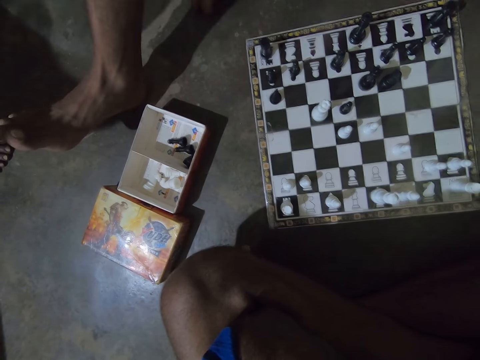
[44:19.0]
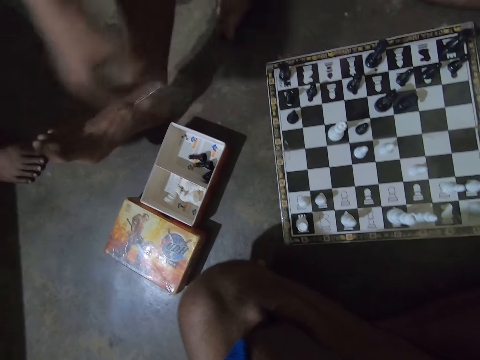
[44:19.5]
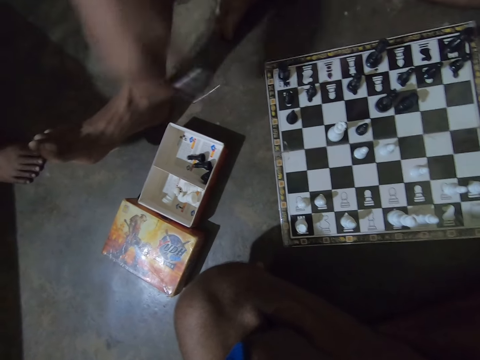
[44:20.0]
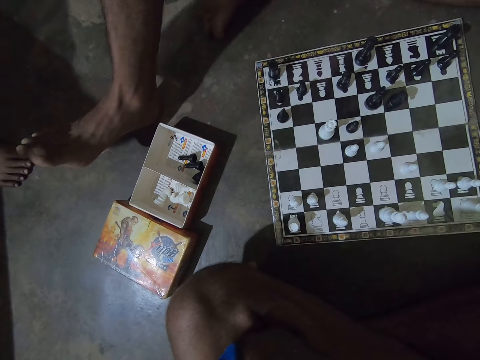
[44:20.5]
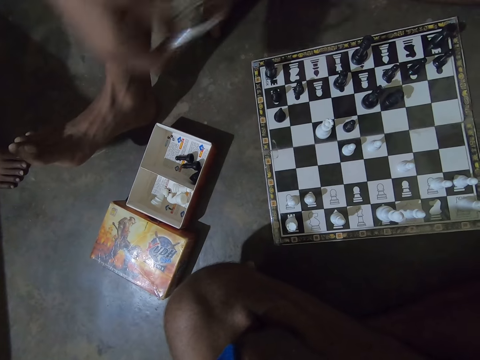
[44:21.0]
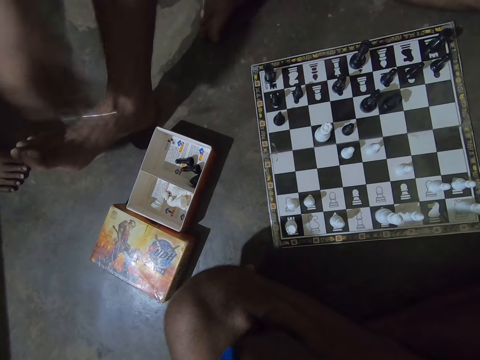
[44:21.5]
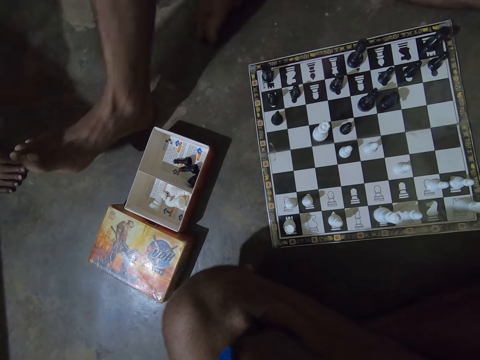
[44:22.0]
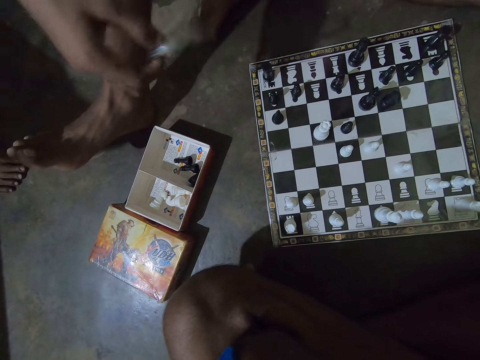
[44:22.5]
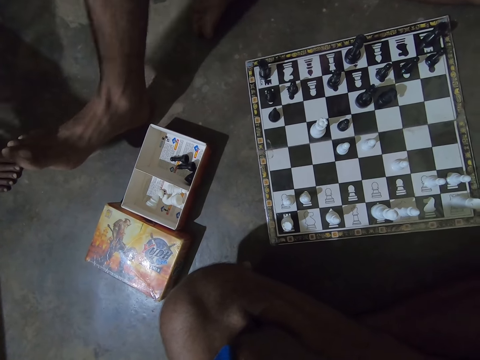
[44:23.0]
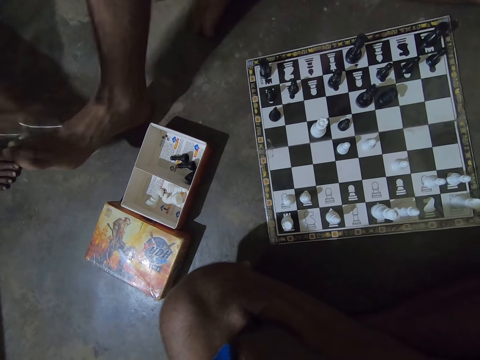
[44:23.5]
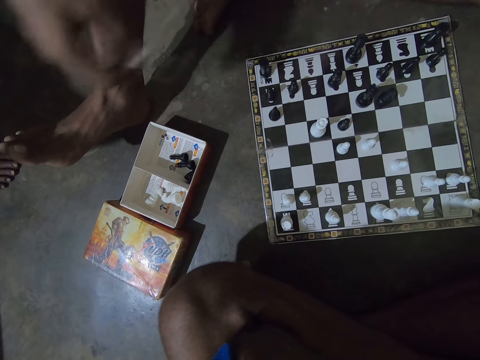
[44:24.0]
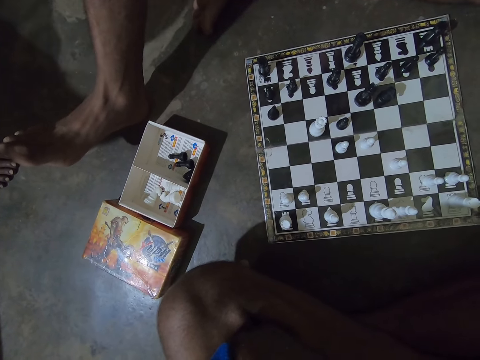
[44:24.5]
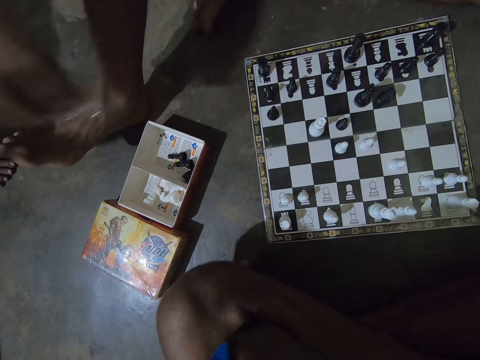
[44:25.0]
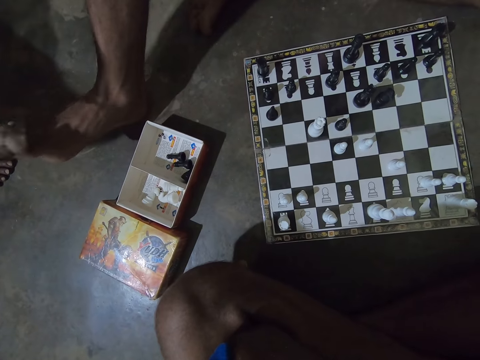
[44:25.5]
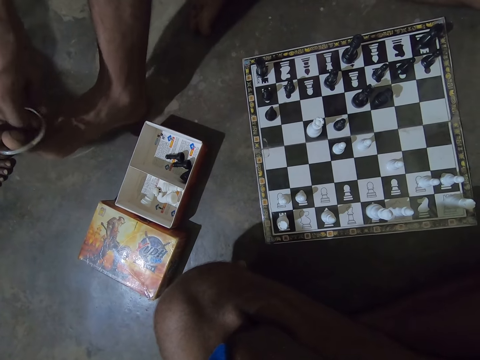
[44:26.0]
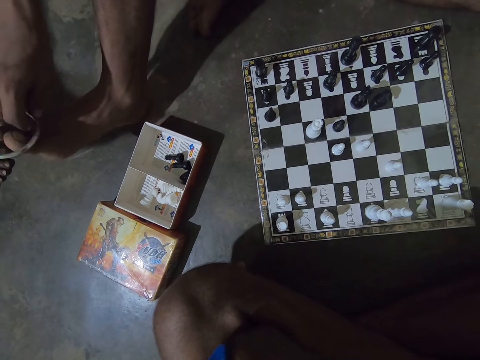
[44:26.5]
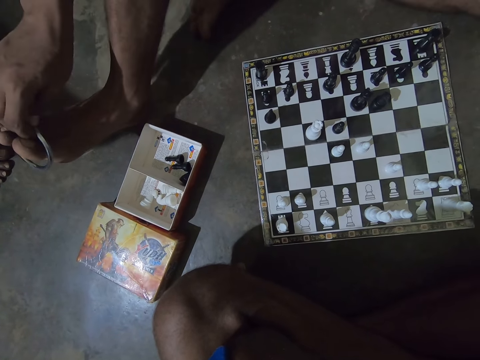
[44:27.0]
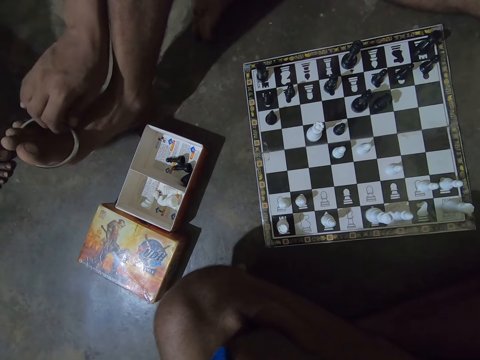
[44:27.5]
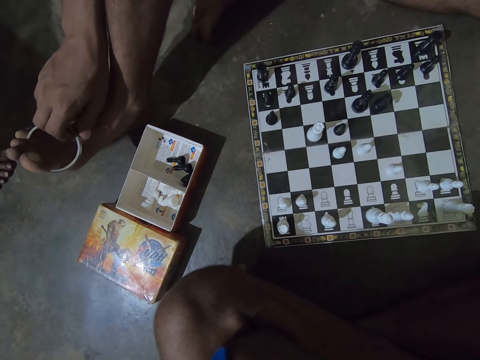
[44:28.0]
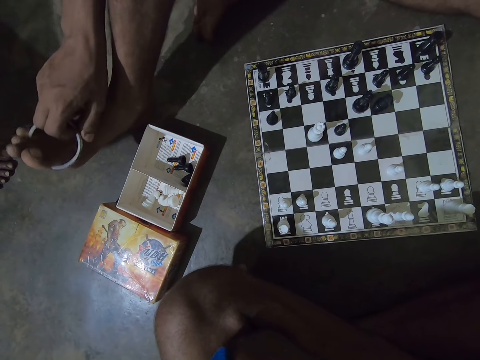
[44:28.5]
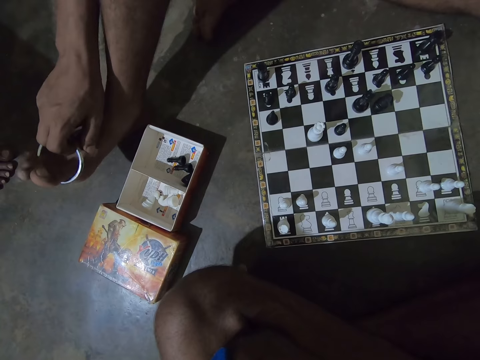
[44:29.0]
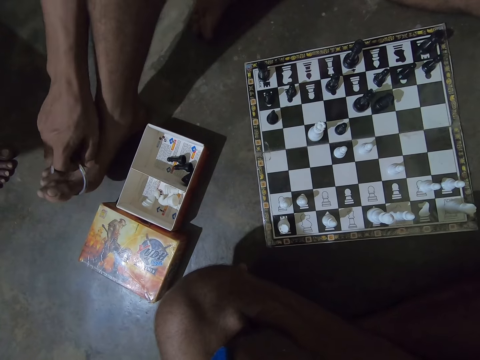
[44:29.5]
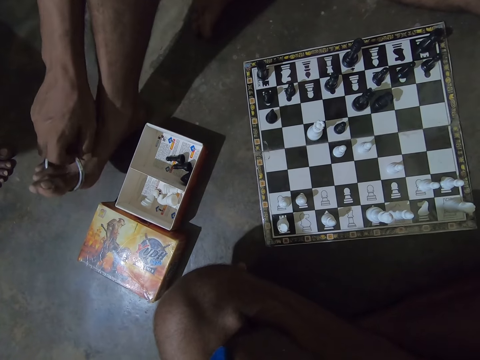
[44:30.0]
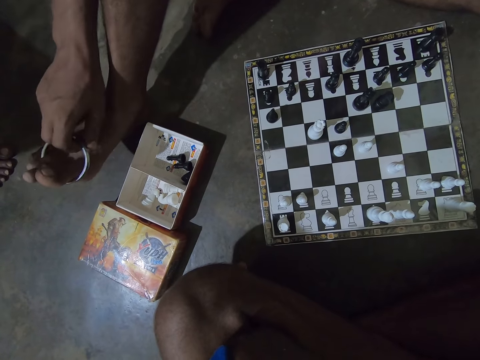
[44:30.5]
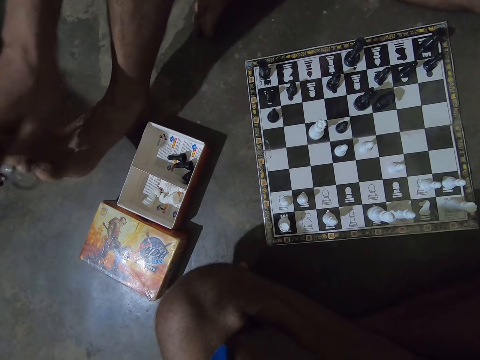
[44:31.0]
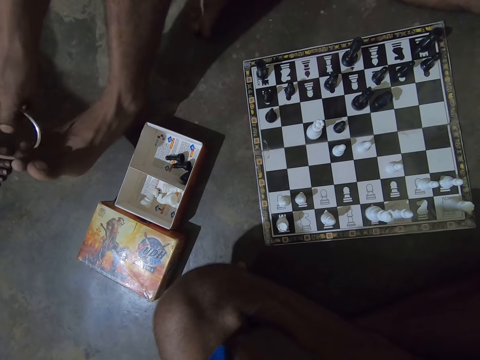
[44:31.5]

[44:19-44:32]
The man fixes the ring on his right foot.

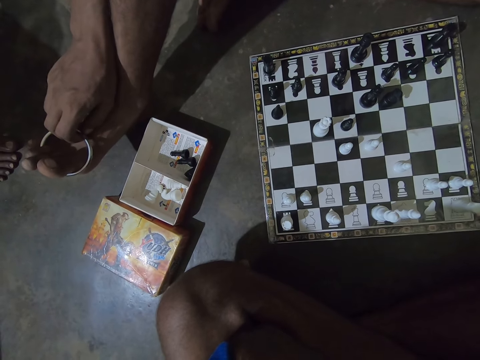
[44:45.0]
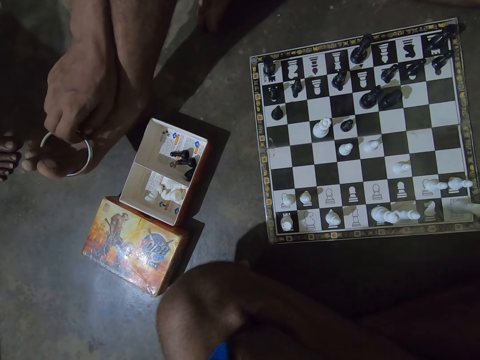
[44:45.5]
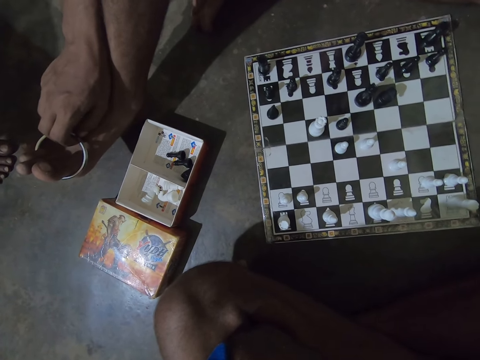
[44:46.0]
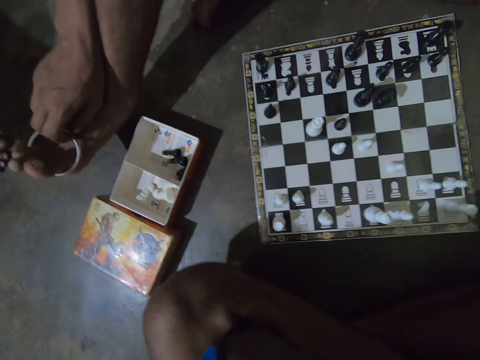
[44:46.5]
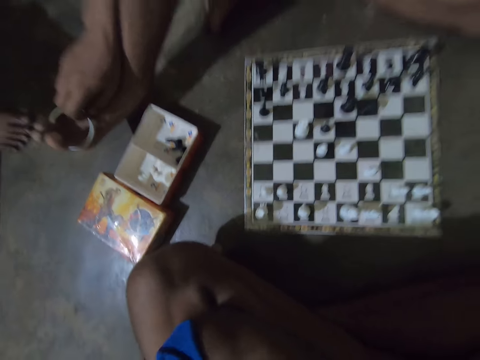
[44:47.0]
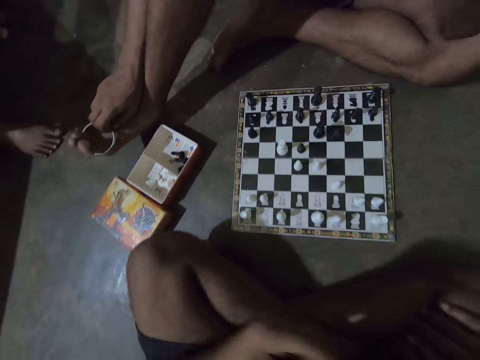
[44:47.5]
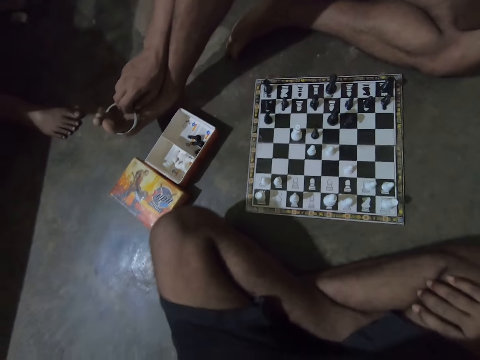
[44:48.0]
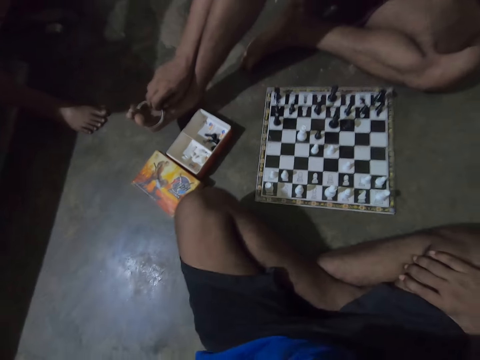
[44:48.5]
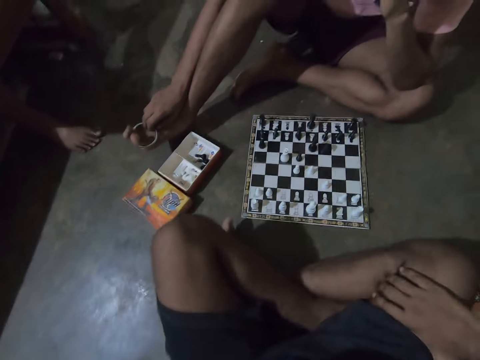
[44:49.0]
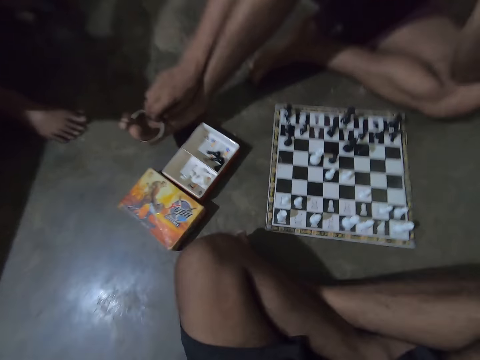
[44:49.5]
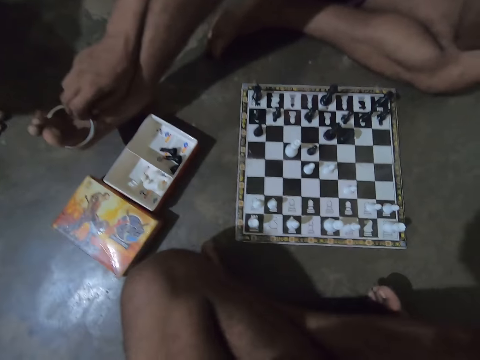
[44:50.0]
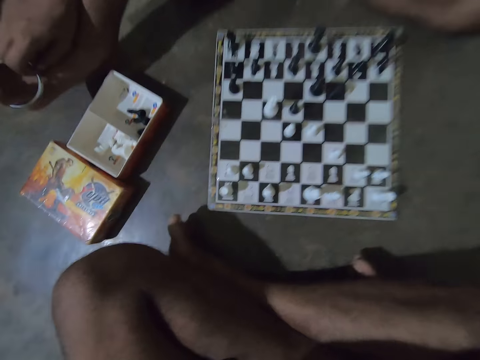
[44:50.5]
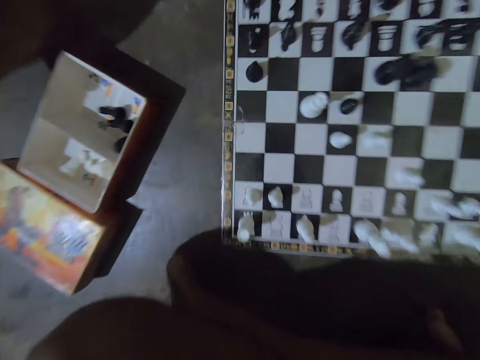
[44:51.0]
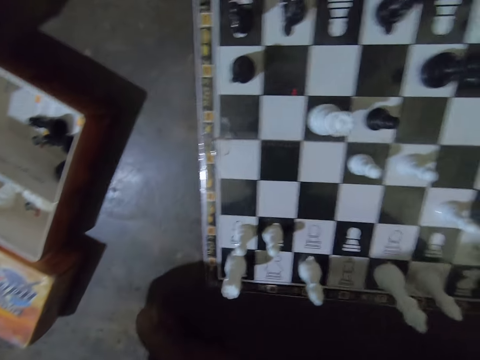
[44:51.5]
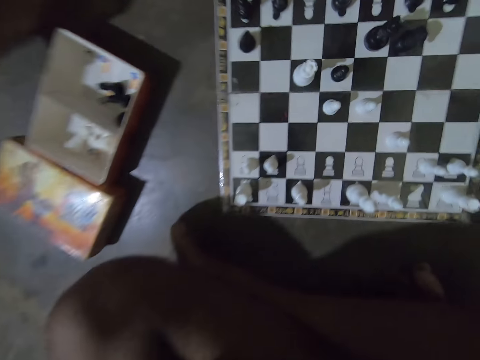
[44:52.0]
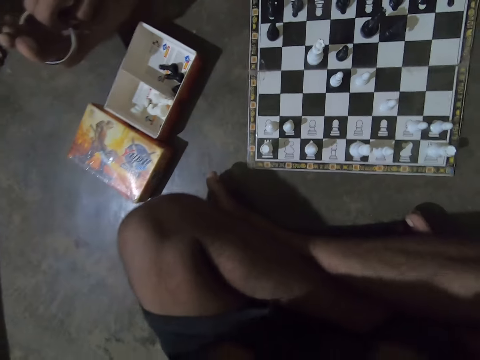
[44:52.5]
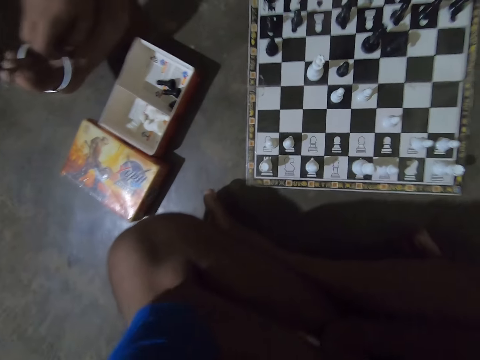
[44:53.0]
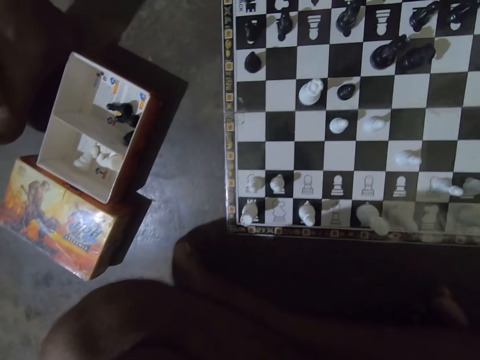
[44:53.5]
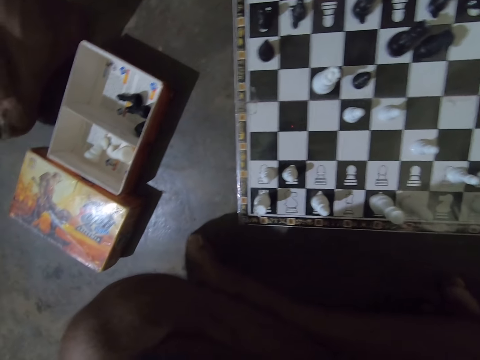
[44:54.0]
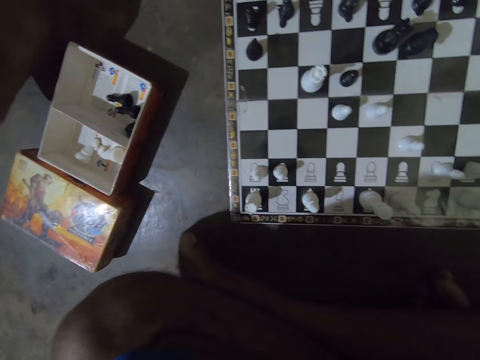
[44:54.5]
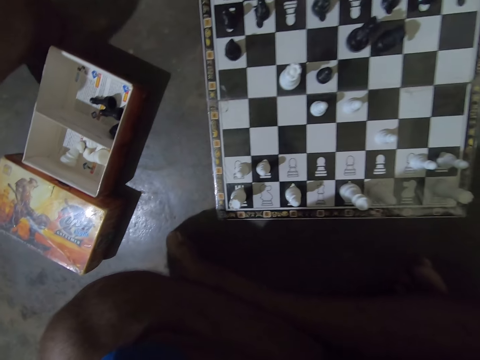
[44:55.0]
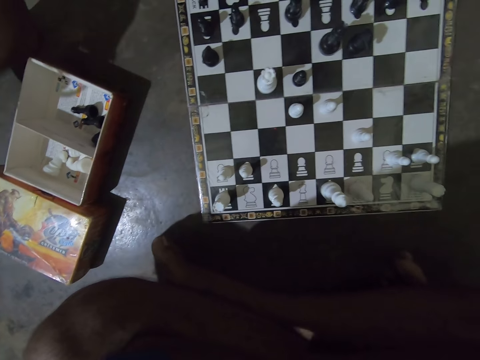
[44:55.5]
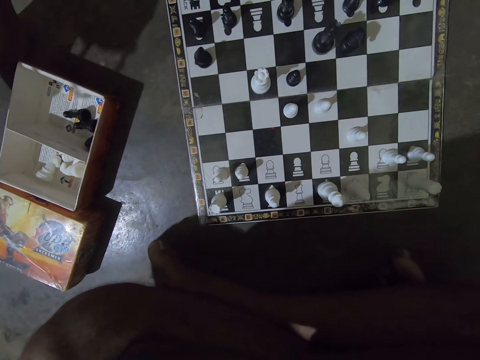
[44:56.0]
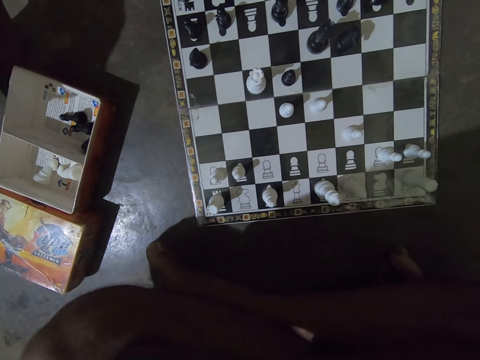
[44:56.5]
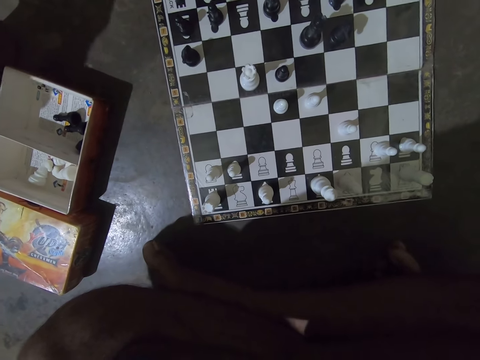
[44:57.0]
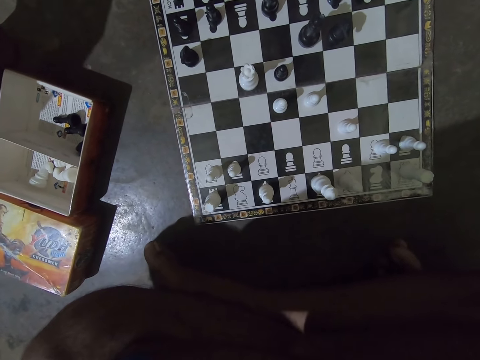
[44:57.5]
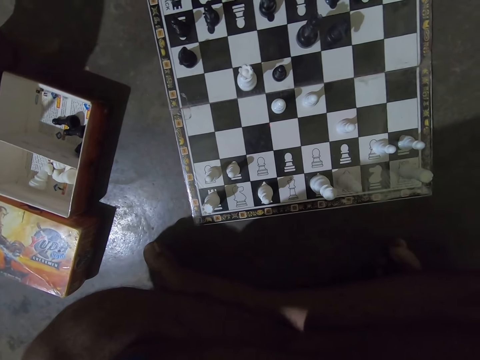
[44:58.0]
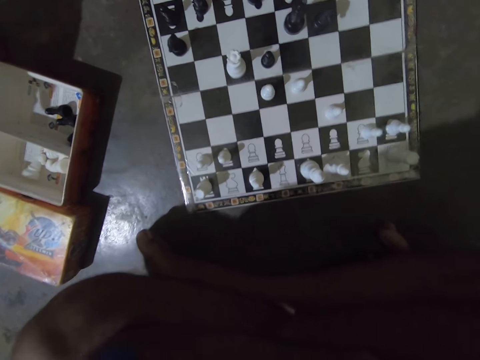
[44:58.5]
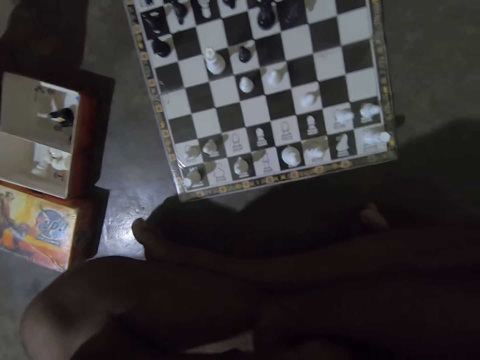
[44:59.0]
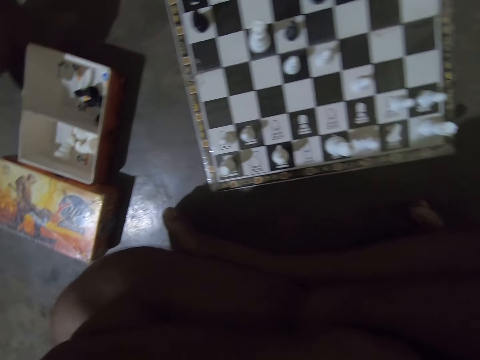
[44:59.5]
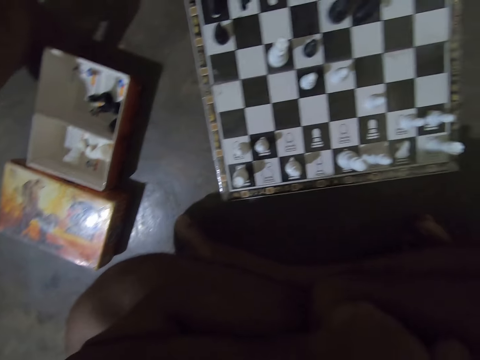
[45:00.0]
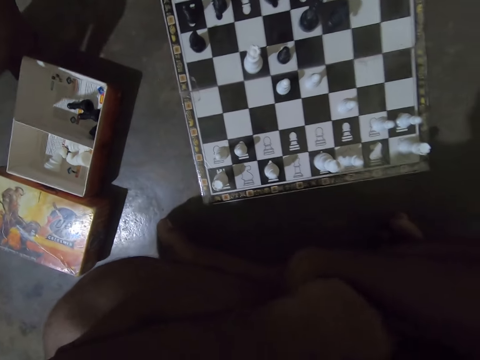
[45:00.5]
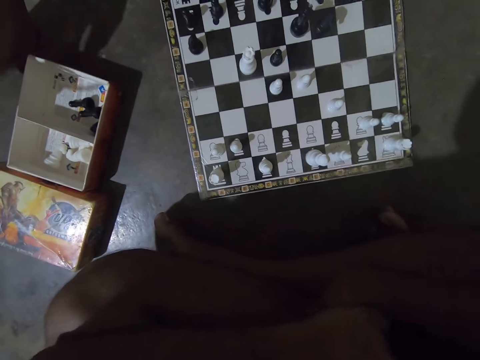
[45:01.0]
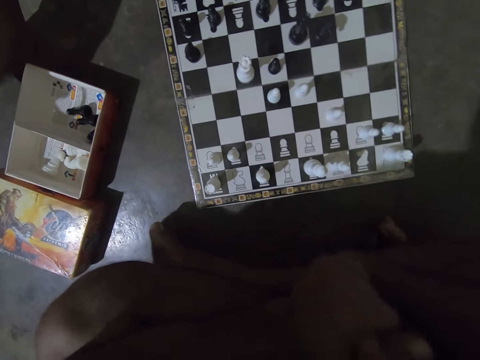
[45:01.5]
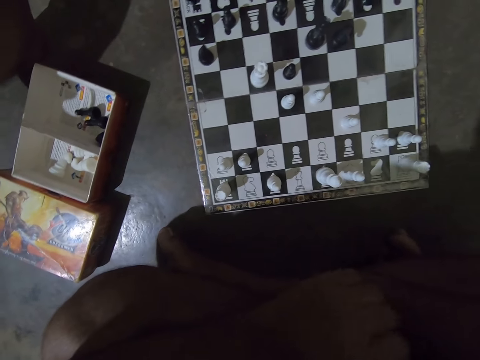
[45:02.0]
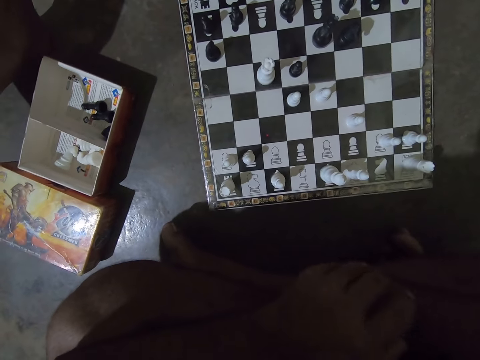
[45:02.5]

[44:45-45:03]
The camera wearer lowers his right hand. He looks at the chessboard. He rubs his two hands together.
